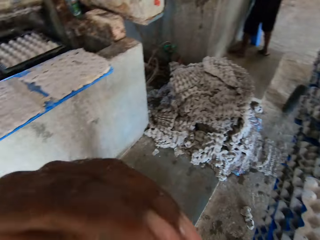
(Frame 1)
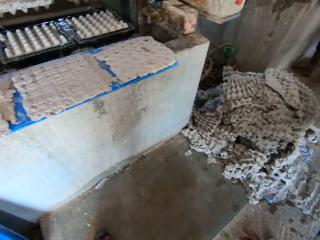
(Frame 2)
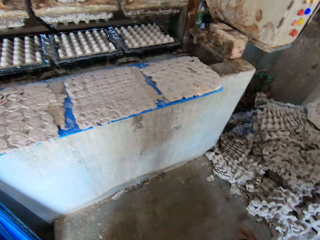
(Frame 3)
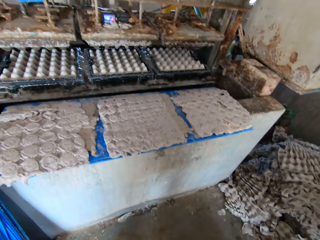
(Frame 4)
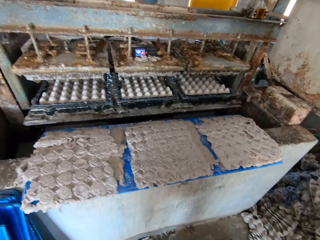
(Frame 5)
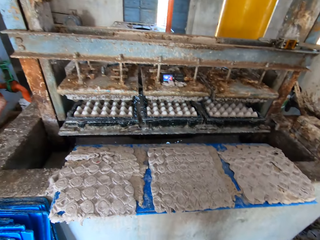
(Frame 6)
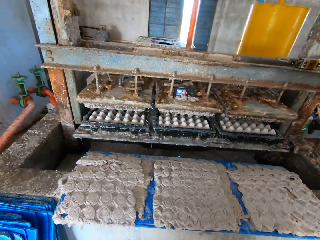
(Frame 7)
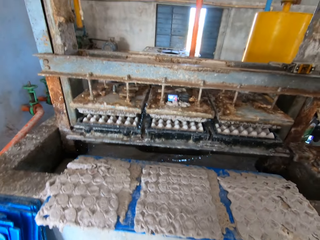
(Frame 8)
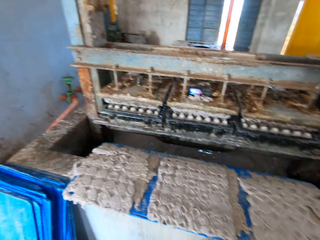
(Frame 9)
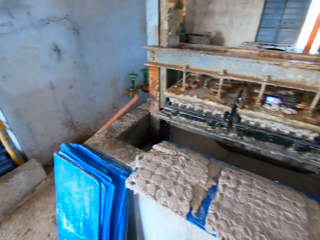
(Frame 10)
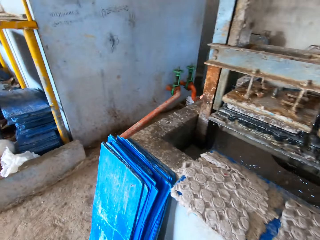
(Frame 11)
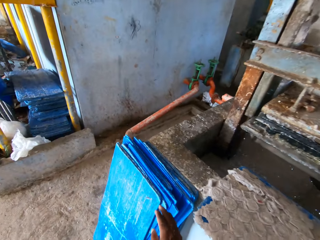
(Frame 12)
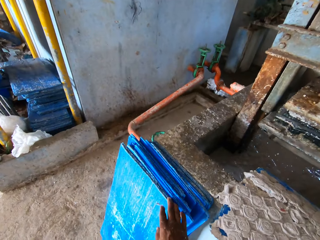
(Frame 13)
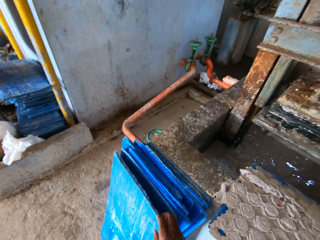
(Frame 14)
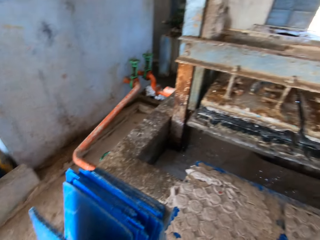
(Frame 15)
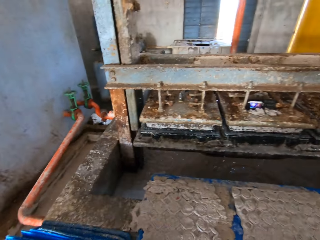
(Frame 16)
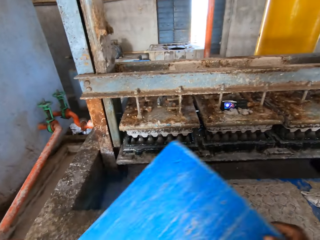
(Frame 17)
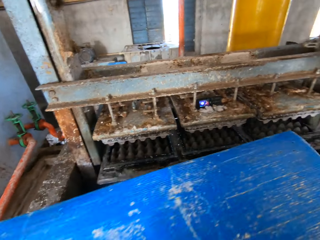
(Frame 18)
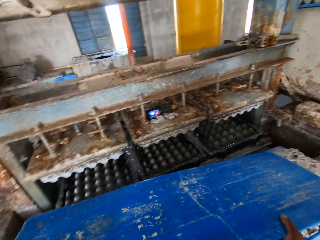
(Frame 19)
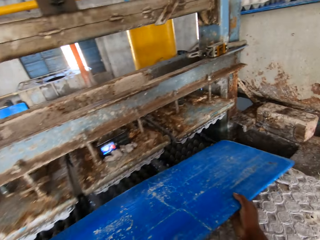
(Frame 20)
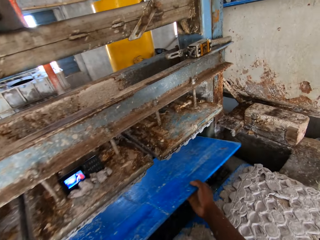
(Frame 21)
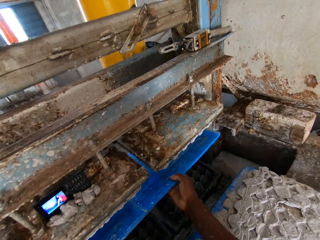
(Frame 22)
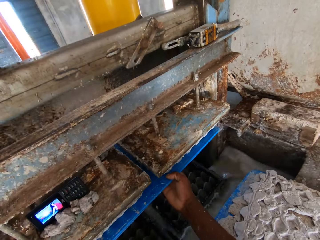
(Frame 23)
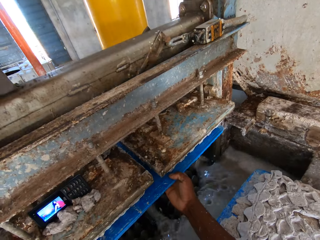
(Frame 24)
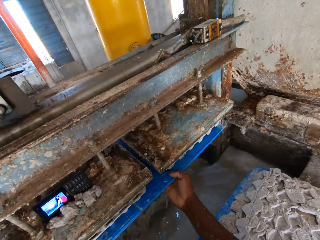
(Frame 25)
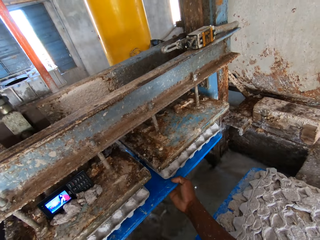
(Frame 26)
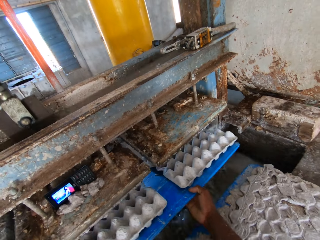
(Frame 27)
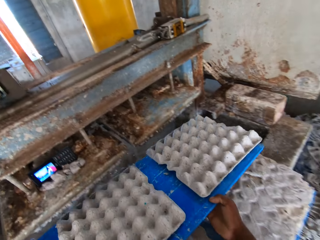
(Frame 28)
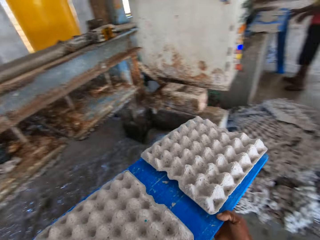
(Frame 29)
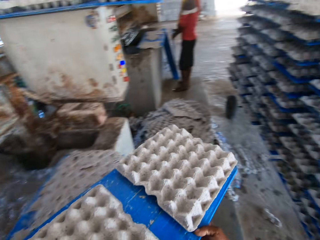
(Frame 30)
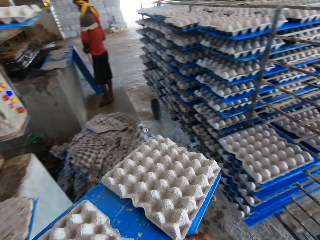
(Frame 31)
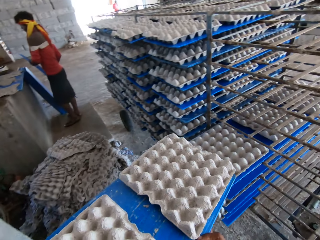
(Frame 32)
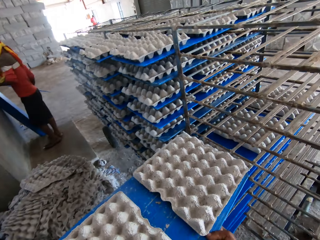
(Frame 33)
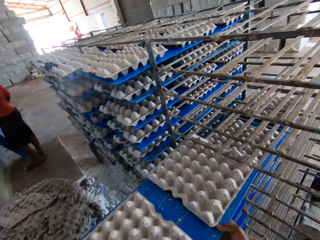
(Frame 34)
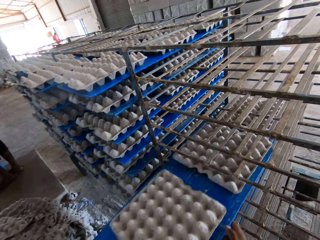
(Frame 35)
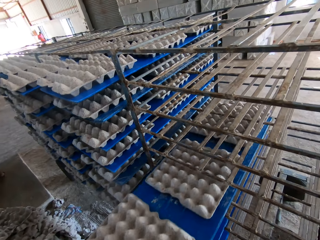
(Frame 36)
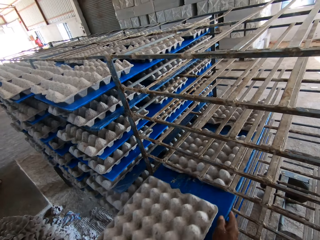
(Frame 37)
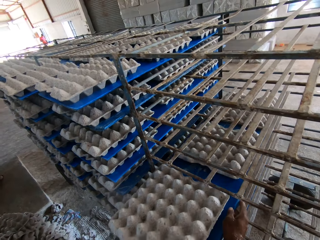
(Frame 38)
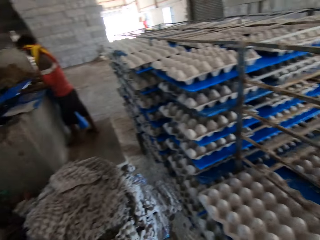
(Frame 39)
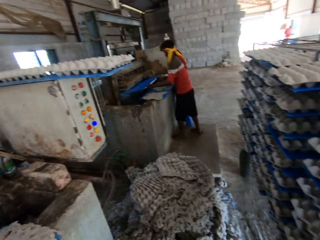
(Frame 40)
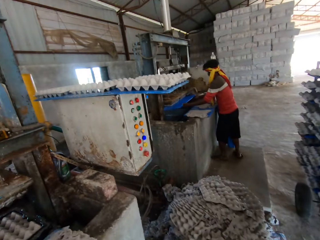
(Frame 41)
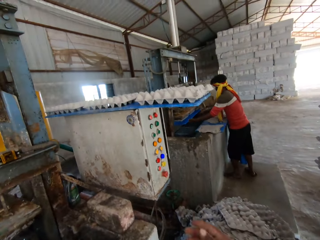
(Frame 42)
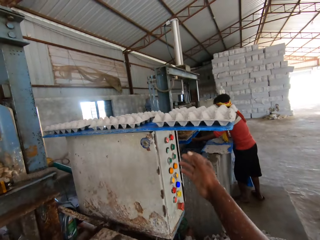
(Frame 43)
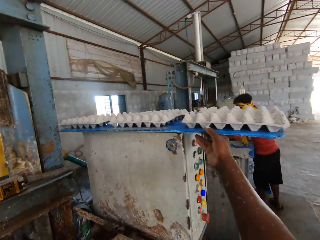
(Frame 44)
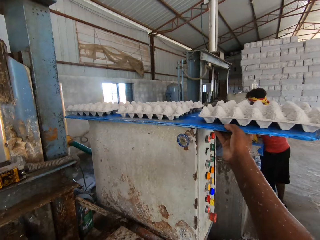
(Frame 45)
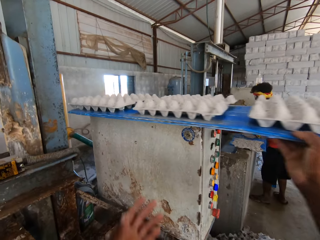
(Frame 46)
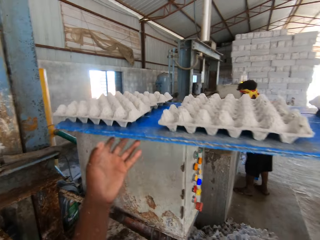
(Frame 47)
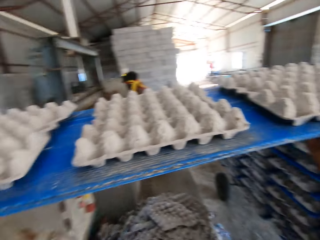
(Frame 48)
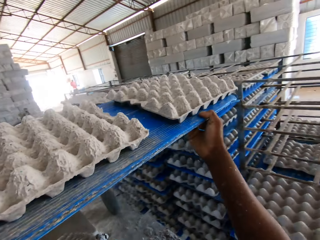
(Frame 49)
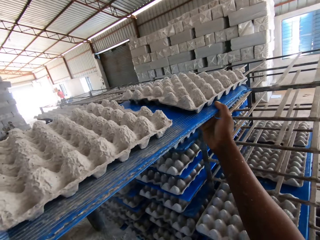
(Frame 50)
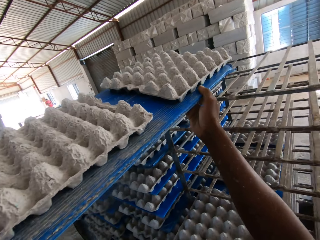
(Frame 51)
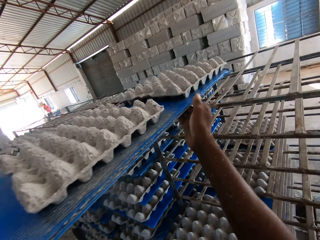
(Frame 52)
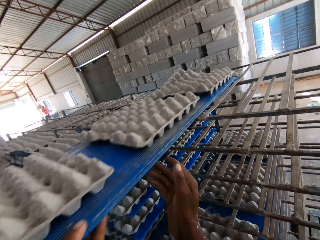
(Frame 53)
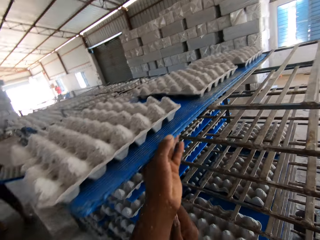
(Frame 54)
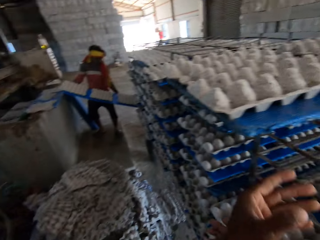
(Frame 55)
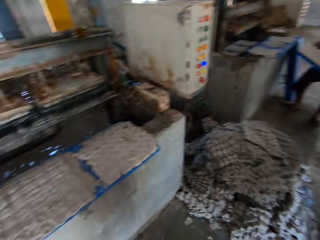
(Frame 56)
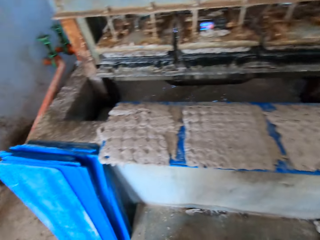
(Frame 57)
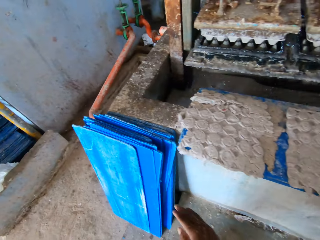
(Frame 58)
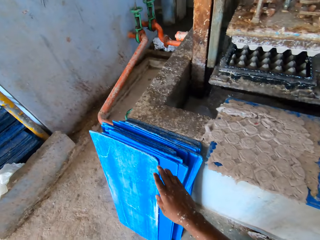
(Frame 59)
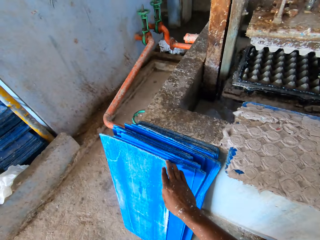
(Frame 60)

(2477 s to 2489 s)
A man places a blue tray under the custom mold of an egg tray machine with both hands. The camera wearer picks a blue tray on the floor with his right hand. He places the blue tray under the custom mold of the egg tray machine with both hands. He removes the blue tray with egg crates from the egg tray machine with both hands. The man holds a blue tray on the floor with his right hand, holds the blue tray on the floor with both hands, and picks the blue tray from the floor with both hands. The camera wearer places the blue tray with egg crates on the rack with both hands. The man places the blue tray under the custom mold of the egg tray machine with both hands. The camera wearer moves a blue tray with egg crates from the control box of the egg tray machine with his right hand. He moves the blue tray with egg crates from the control box of the egg tray machine with both hands. He places the blue tray with egg crates on the rack with both hands. The man places the blue tray with egg crates on the rack with both hands.

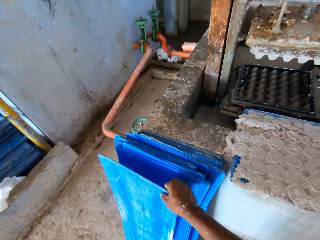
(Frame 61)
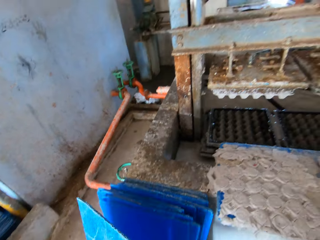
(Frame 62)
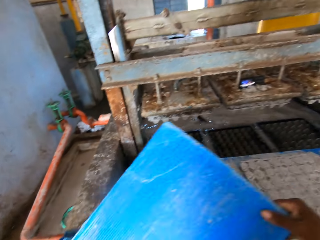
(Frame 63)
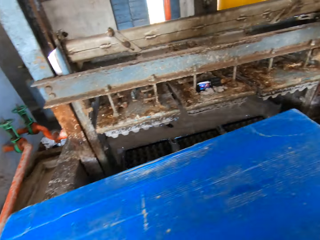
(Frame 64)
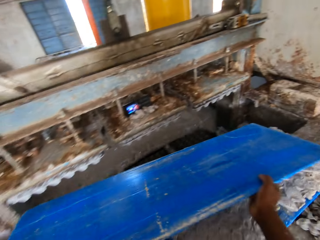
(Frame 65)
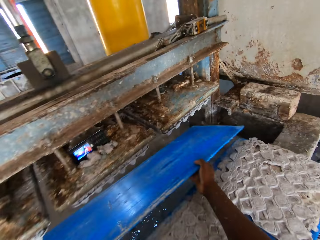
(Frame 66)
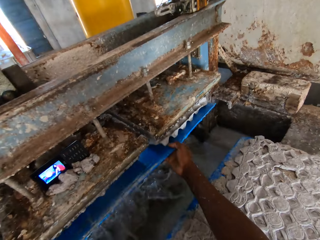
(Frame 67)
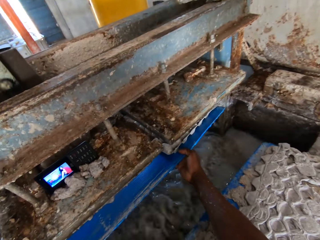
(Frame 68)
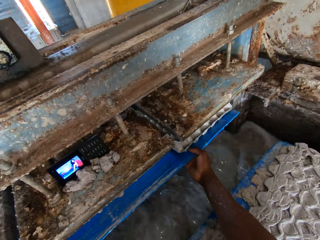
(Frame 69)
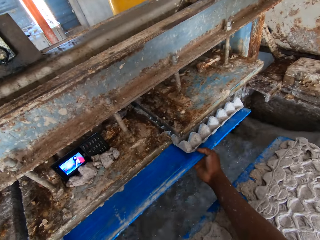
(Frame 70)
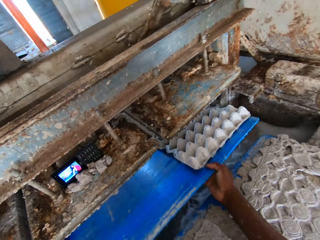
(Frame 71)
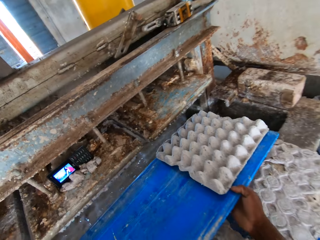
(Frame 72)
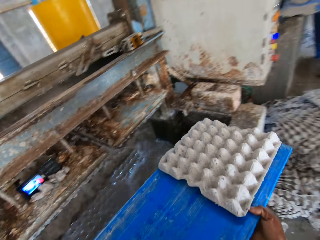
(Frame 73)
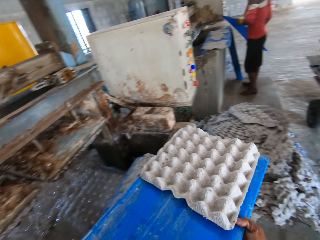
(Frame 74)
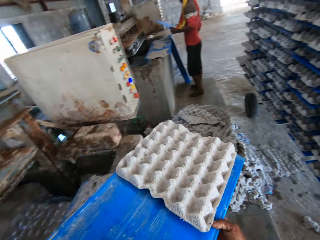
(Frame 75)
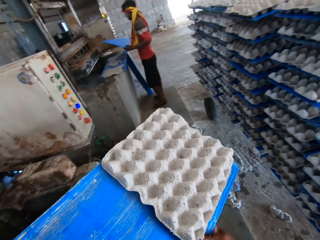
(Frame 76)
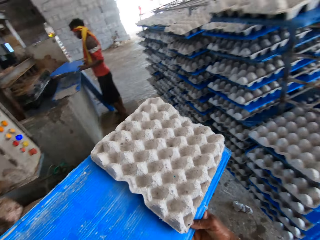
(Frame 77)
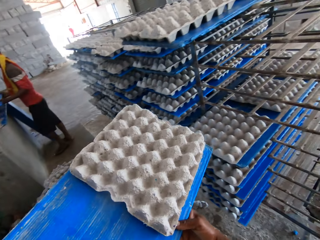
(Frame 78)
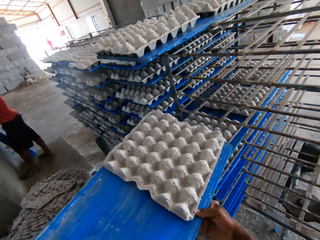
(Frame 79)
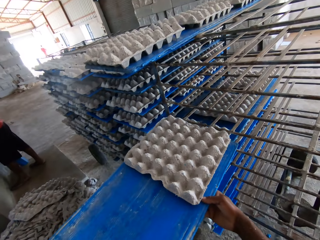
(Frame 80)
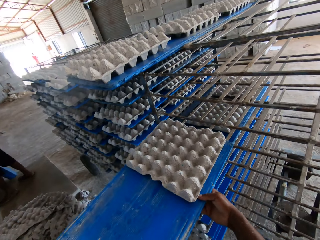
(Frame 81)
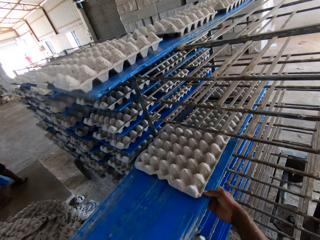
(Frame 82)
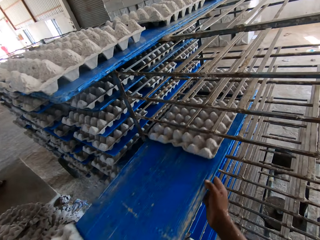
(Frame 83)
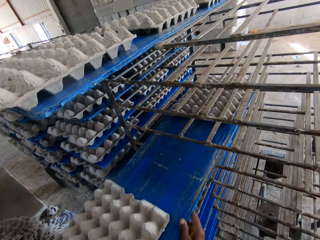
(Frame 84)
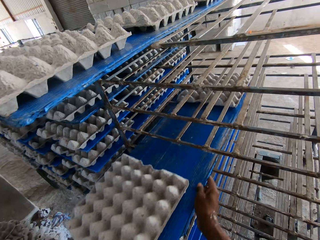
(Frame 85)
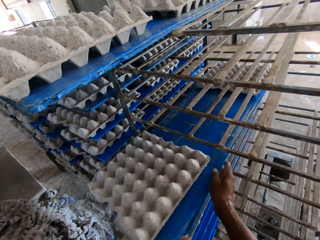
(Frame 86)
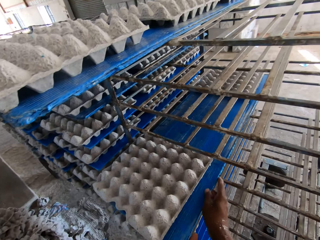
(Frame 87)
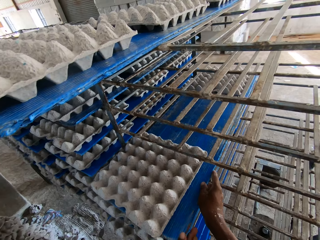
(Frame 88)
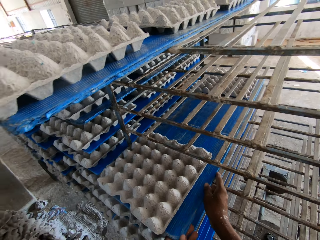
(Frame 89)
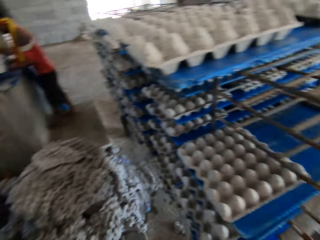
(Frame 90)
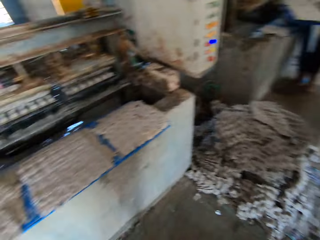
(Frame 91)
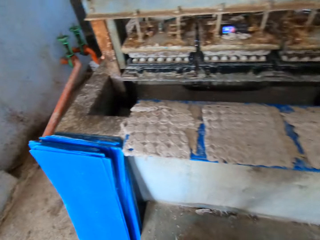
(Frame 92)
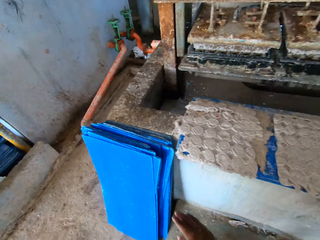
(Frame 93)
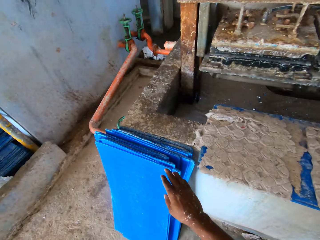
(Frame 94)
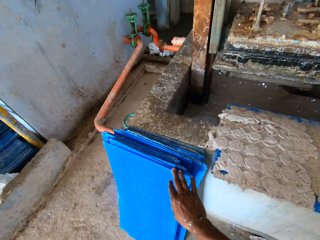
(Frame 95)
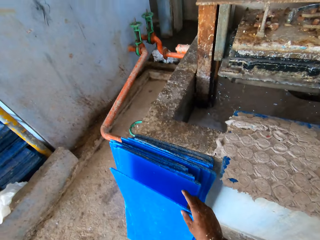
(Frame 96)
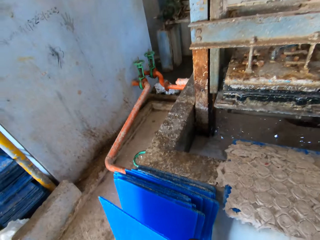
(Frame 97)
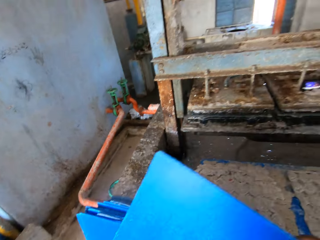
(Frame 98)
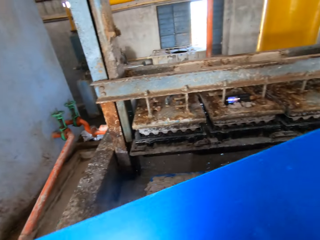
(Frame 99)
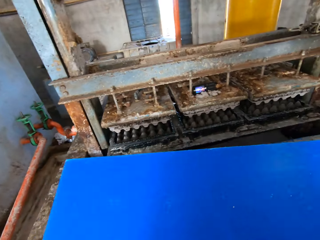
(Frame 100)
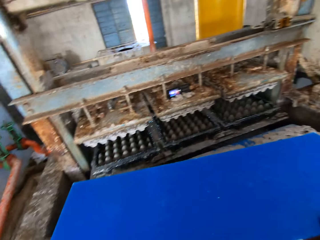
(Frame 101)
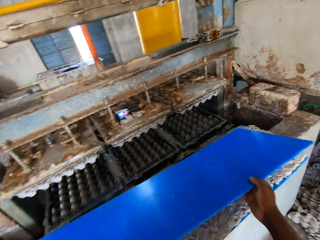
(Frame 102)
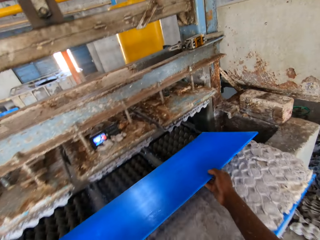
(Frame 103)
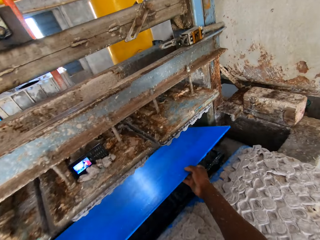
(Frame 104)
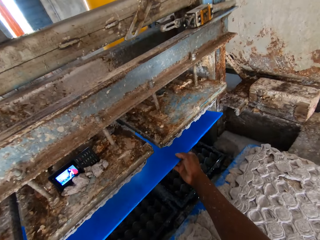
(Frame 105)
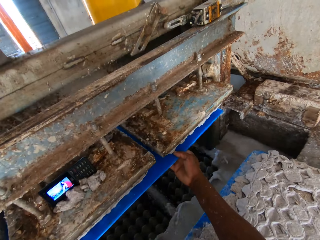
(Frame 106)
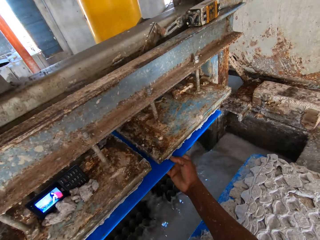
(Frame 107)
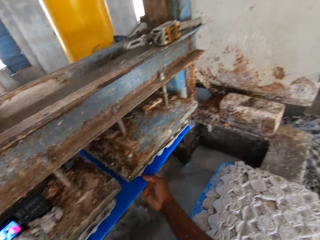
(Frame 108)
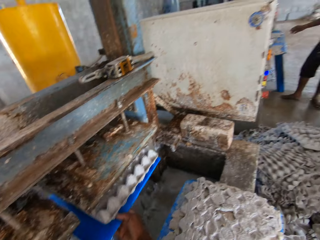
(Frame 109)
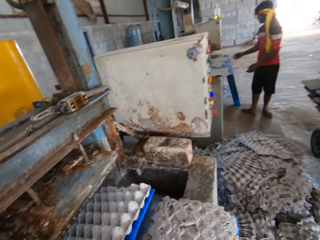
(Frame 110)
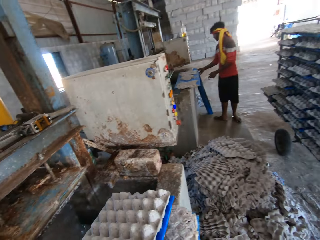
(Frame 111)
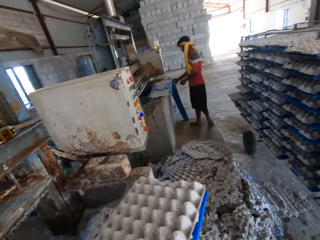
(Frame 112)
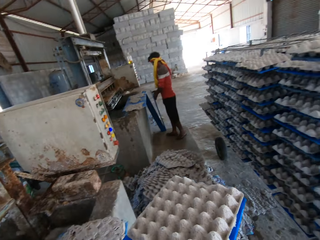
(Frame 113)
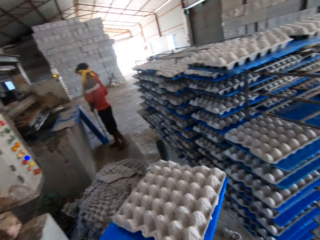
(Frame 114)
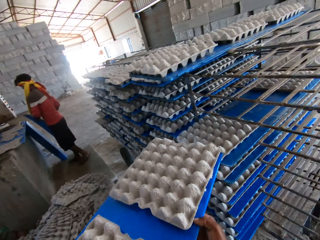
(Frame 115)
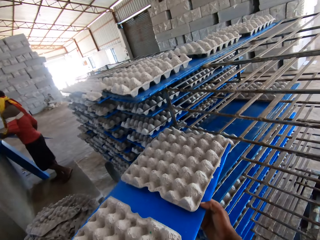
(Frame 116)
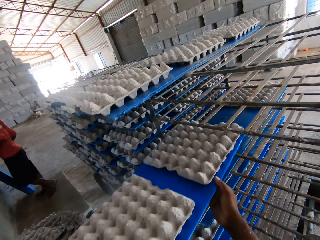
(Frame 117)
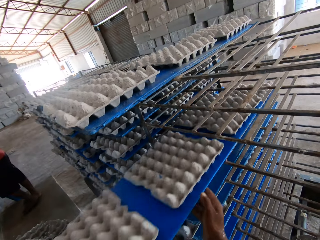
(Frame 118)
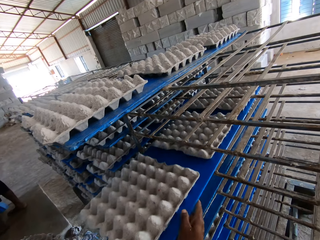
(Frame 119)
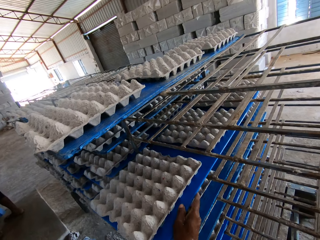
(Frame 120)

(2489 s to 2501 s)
The camera wearer picks a blue tray from the floor with his right hand. He places the blue tray under the custom mold of the egg tray machine with both hands. He removes the blue tray with egg crates from the egg tray machine with both hands. A man raises a blue tray in both hands. The camera wearer interacts with the man. He places the blue tray with egg crates on the rack with both hands. The man holds the blue tray with egg crates in both hands. The camera wearer picks the blue tray from the floor with his right hand. He places the blue tray under the custom mold of the egg tray machine with both hands. He removes the blue tray with egg crates from the egg tray machine with both hands. The man holds a blue tray on the floor with his right hand, holds the blue tray on the floor with both hands, and picks the blue tray from the floor with both hands. The camera wearer places the blue tray with egg crates on the rack with both hands.
